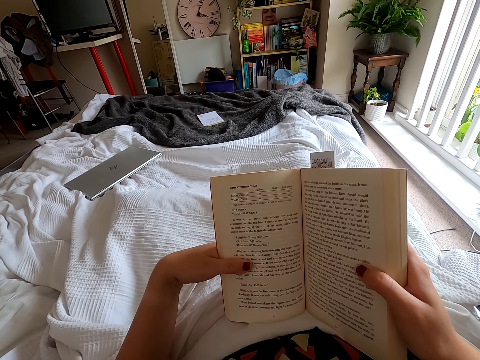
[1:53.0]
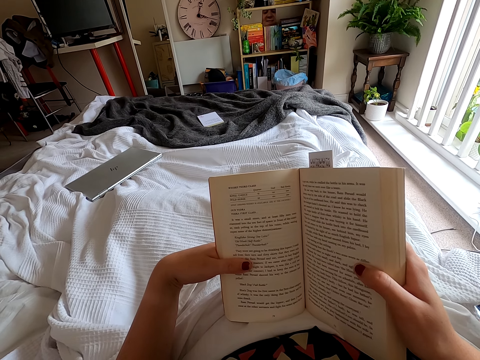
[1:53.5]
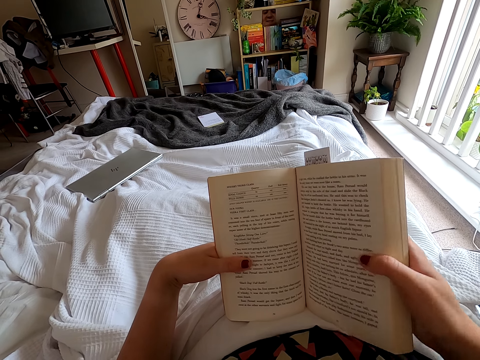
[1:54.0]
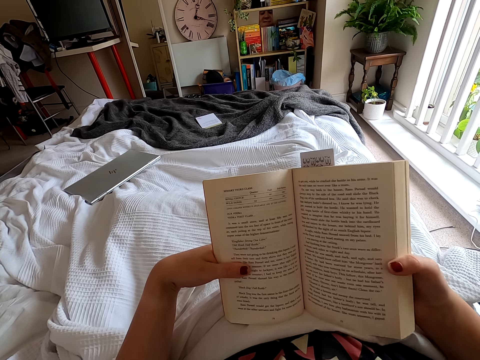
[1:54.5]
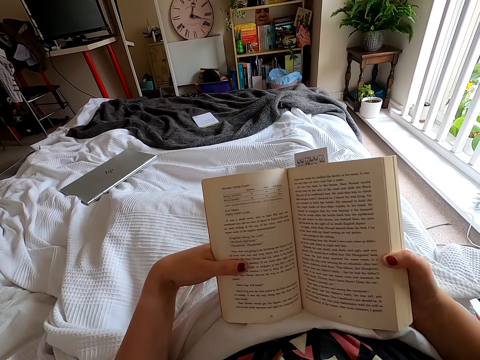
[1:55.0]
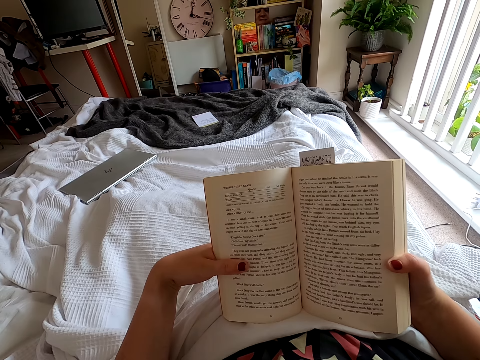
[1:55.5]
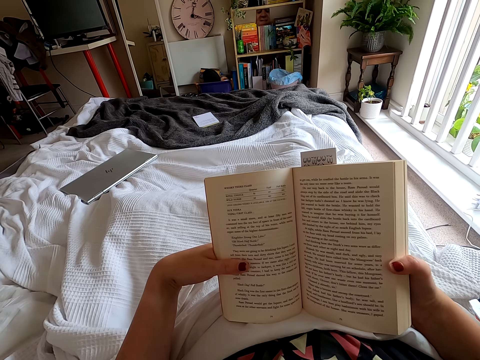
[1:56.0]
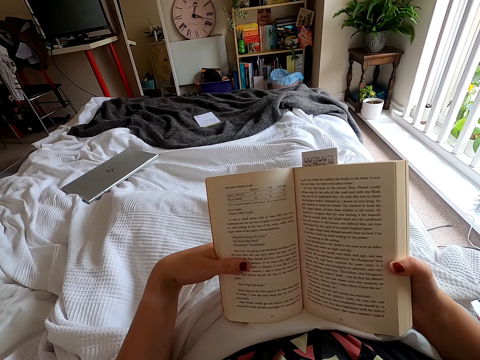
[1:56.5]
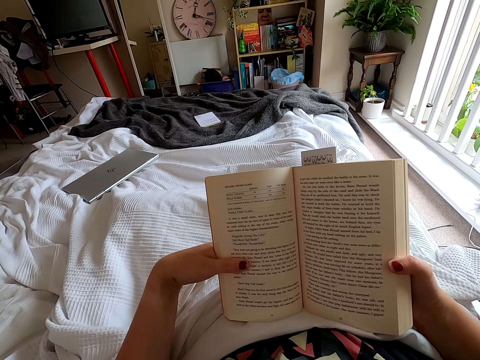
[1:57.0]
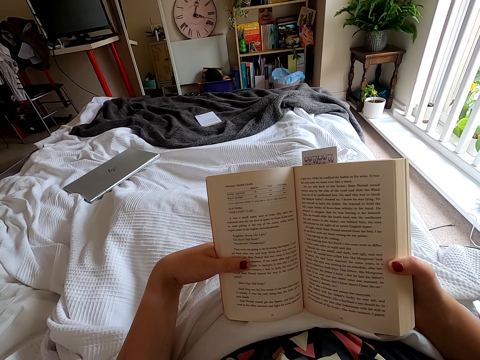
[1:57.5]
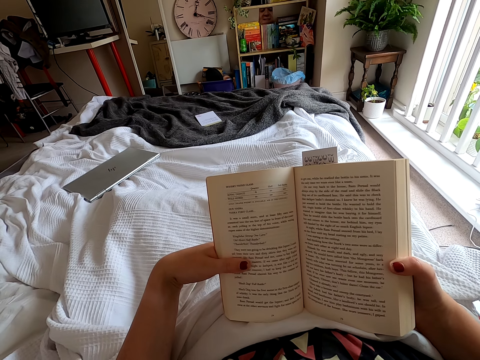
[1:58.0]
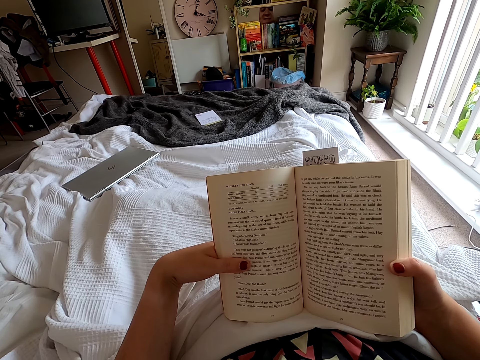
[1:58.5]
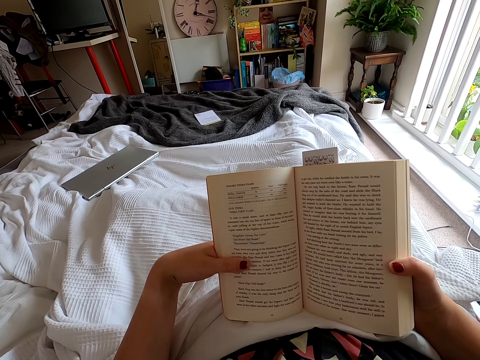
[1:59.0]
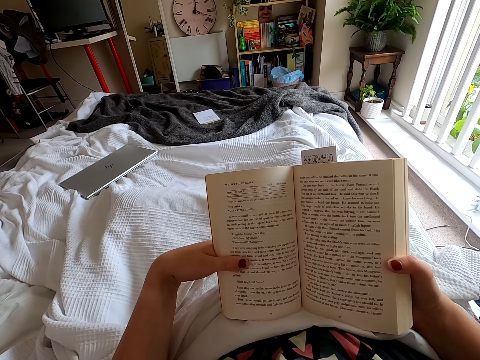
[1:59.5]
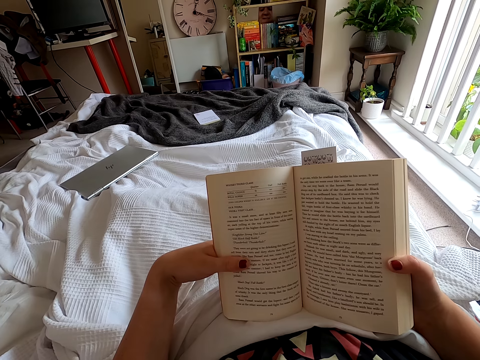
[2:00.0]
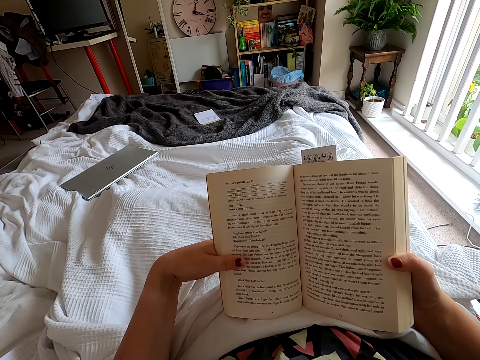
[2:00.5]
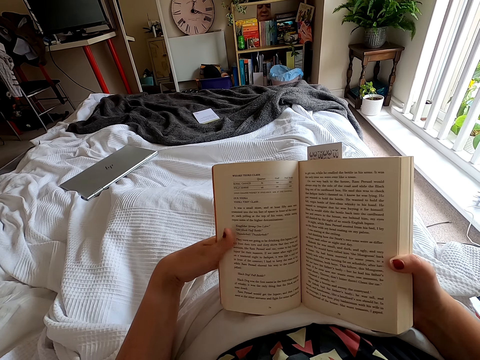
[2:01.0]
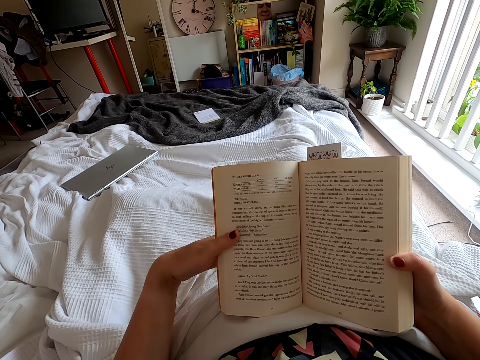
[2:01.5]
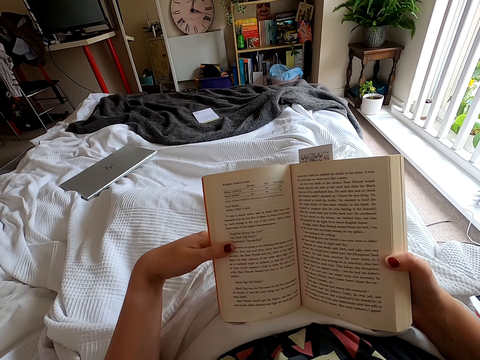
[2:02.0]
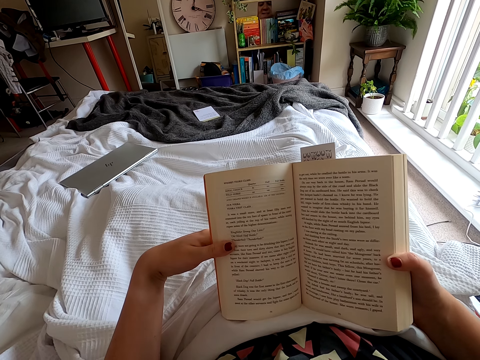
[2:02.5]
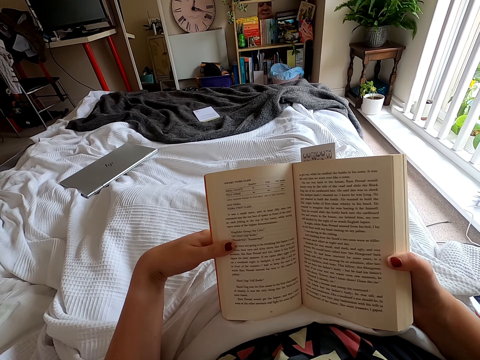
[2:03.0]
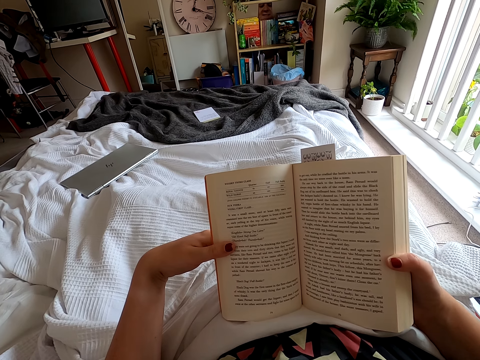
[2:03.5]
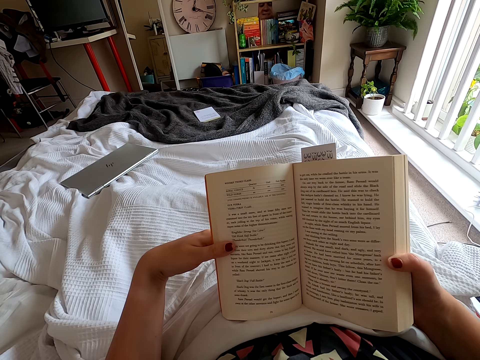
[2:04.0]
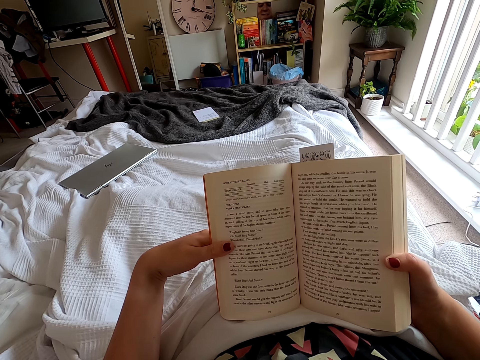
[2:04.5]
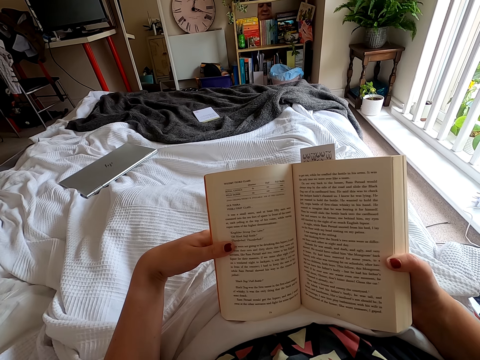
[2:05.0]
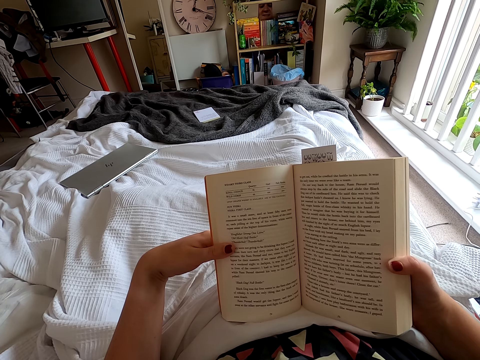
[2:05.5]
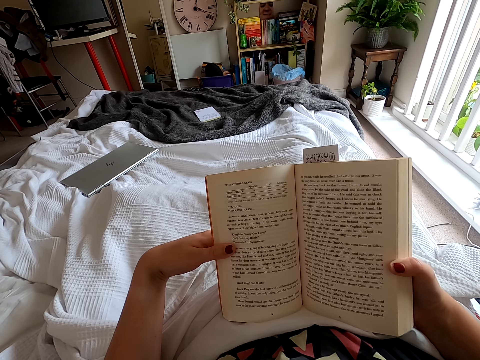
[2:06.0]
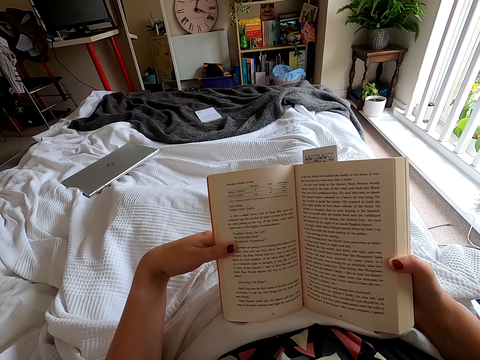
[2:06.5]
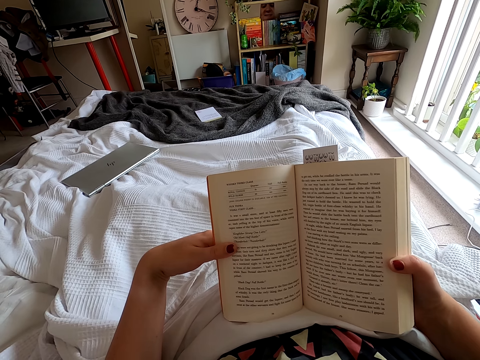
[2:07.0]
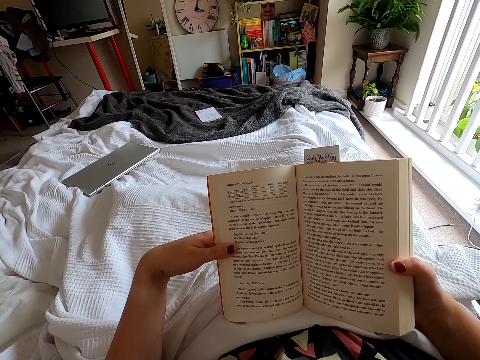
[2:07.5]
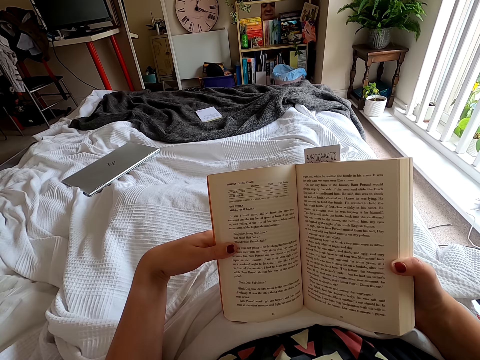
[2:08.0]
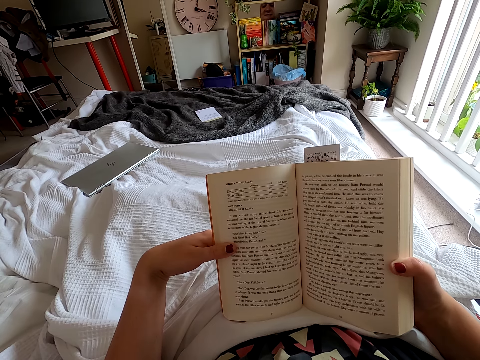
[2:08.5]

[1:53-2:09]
The camera wearer moves a finger. They peruse a book.

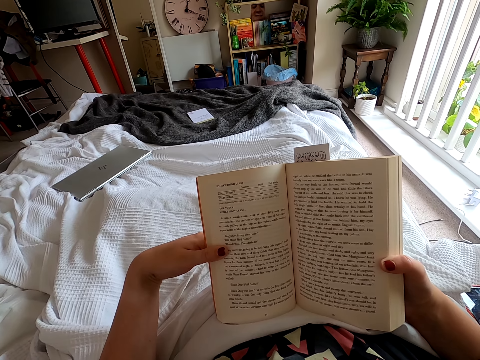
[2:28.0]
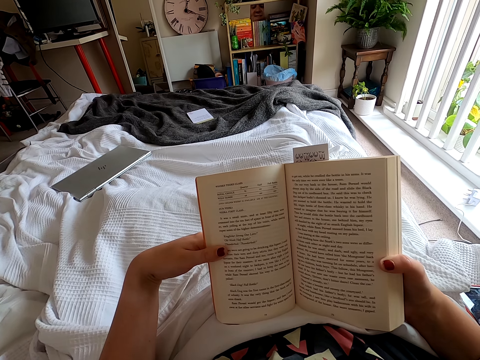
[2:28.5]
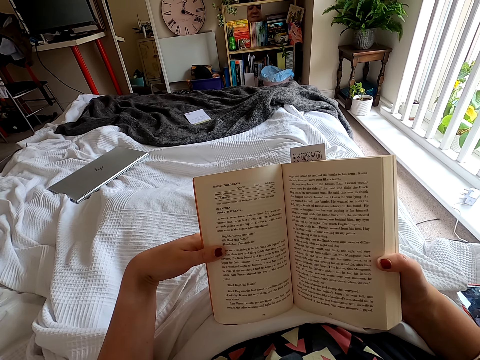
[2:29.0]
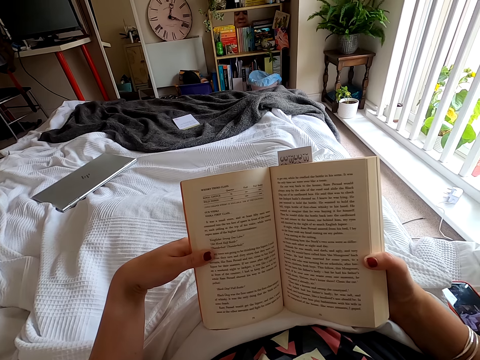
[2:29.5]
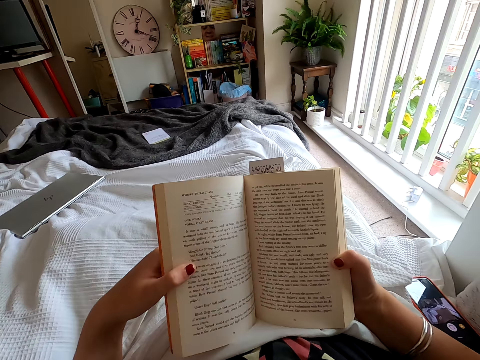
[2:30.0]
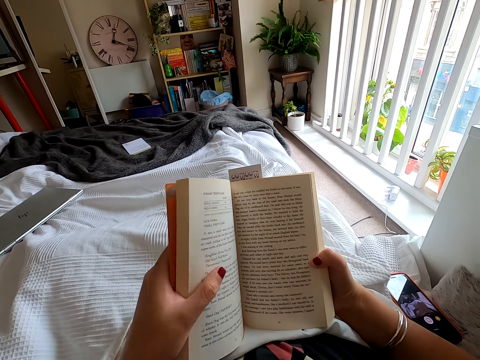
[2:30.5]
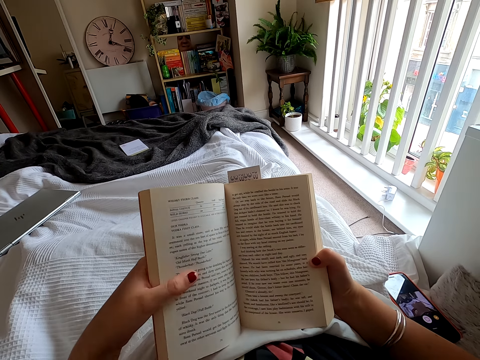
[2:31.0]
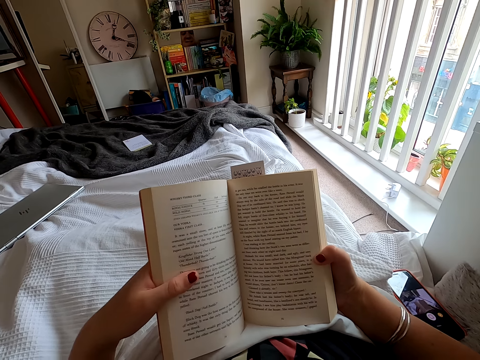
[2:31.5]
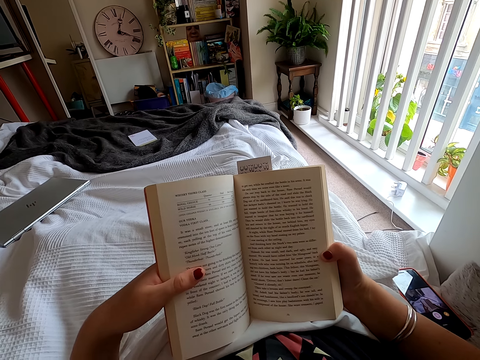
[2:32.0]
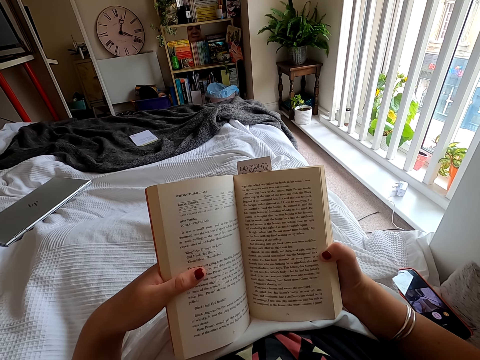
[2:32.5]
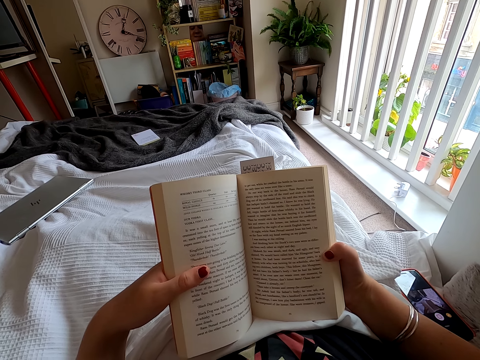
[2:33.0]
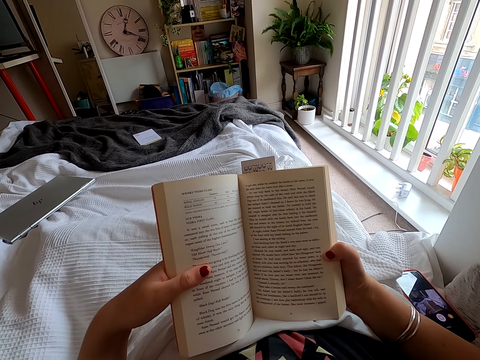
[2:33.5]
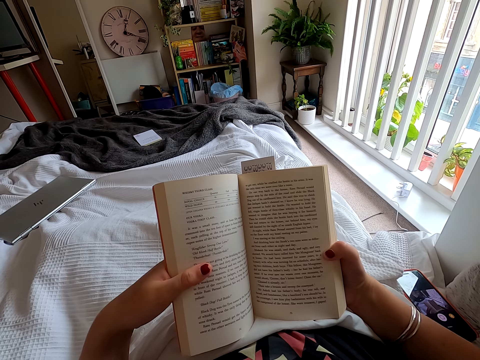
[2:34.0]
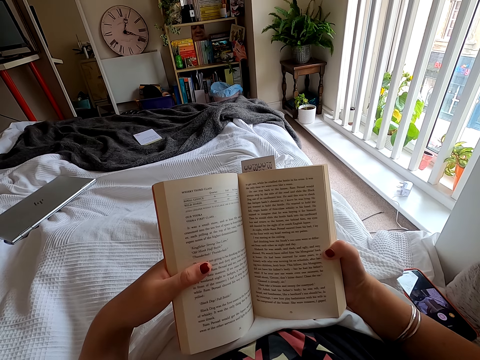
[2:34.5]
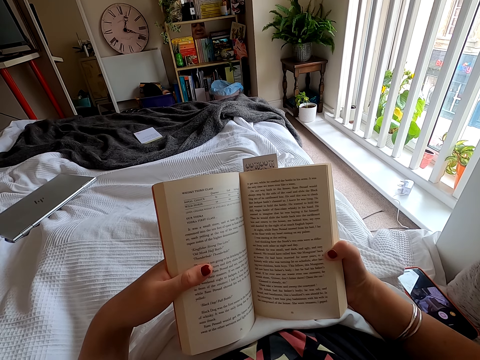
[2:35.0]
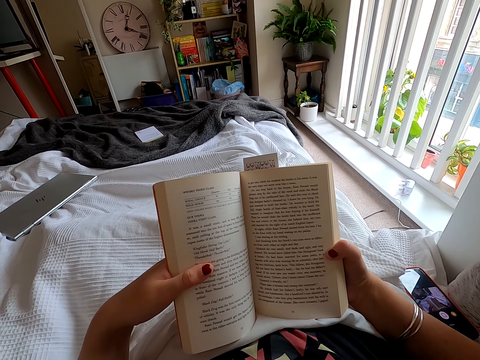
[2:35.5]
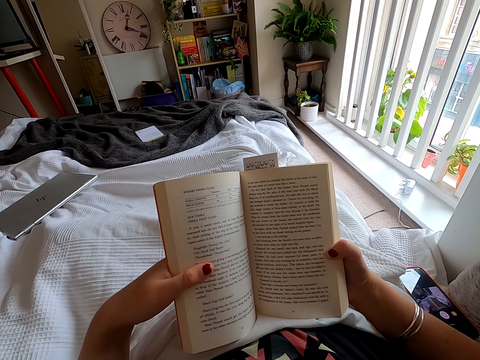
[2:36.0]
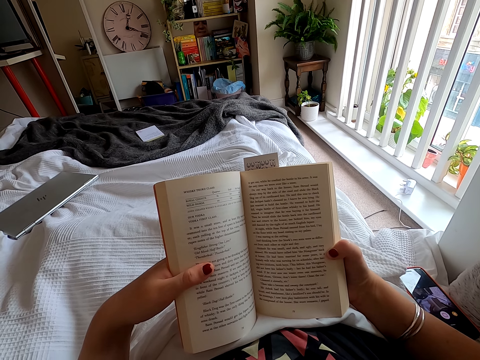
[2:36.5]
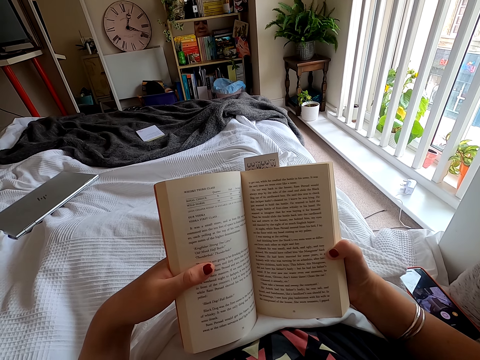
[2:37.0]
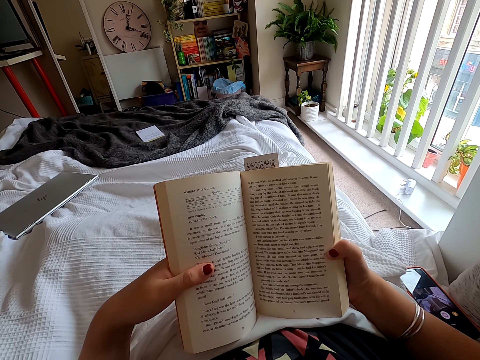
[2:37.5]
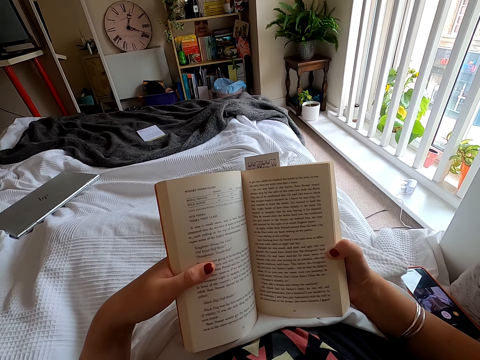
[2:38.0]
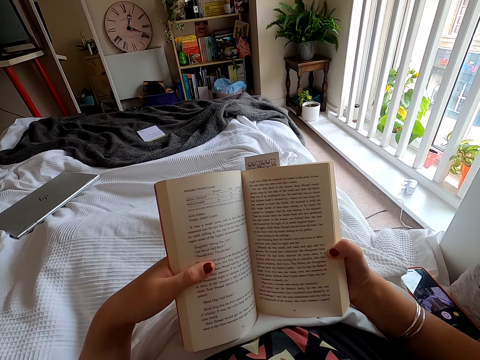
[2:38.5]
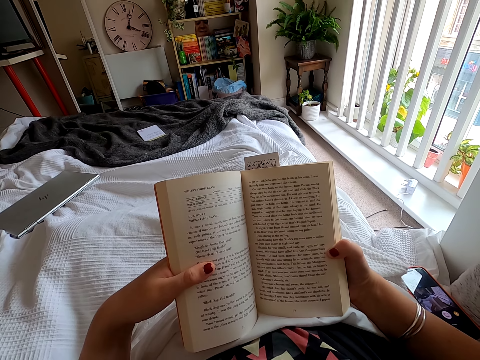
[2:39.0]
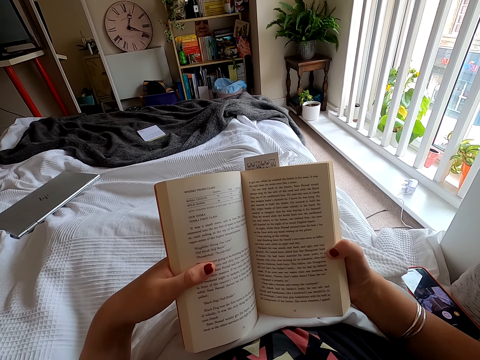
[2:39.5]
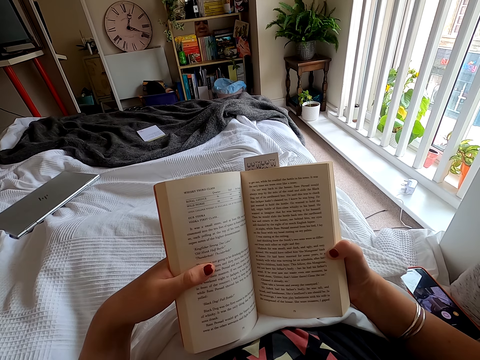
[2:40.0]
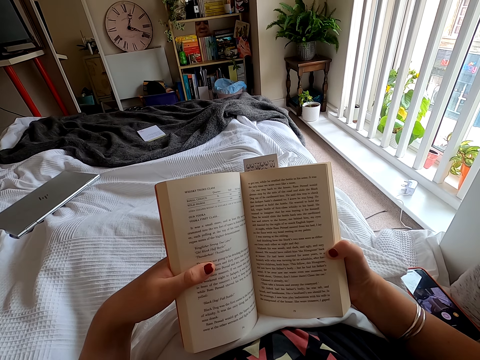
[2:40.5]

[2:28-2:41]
The camera wearer moves the hand on the book. They peruse the book.
